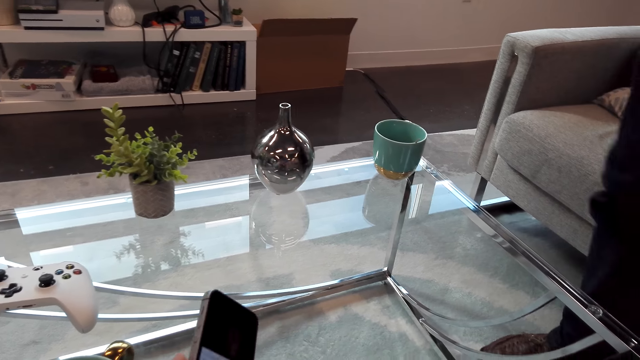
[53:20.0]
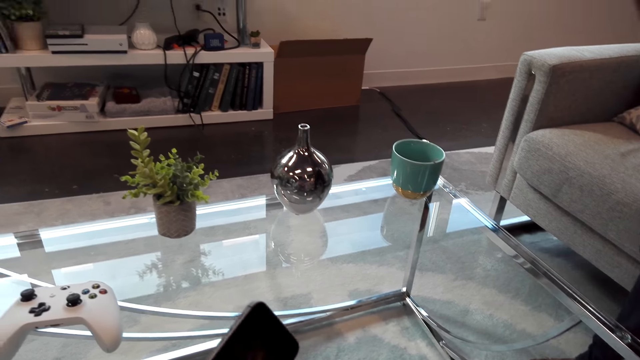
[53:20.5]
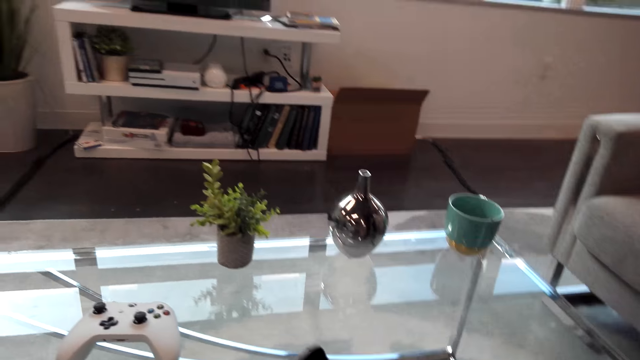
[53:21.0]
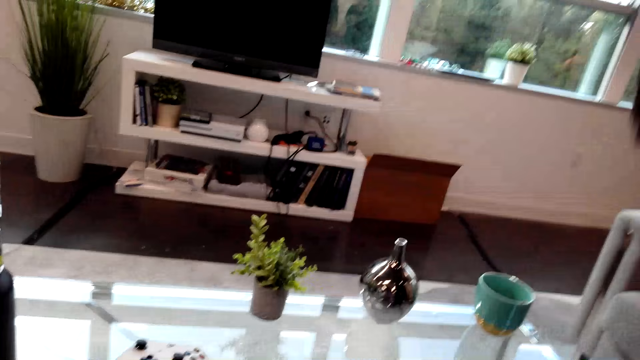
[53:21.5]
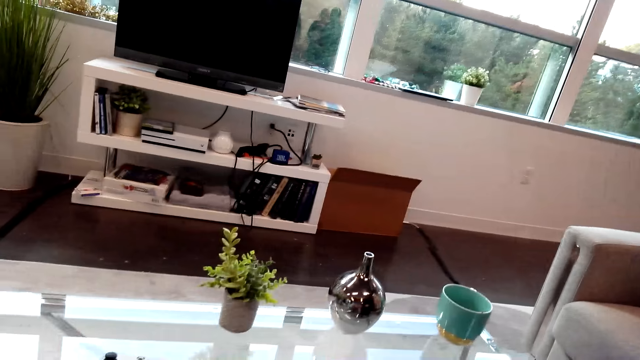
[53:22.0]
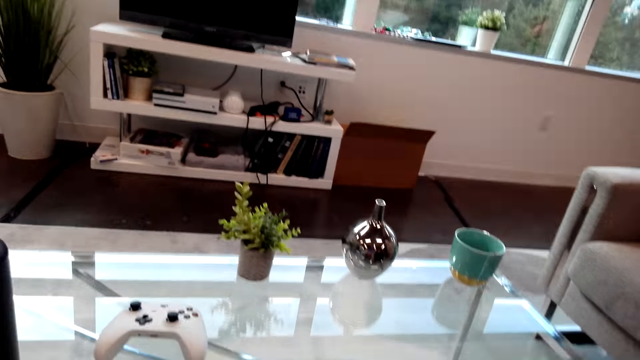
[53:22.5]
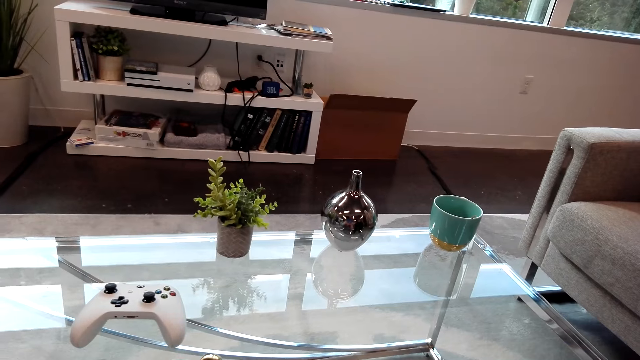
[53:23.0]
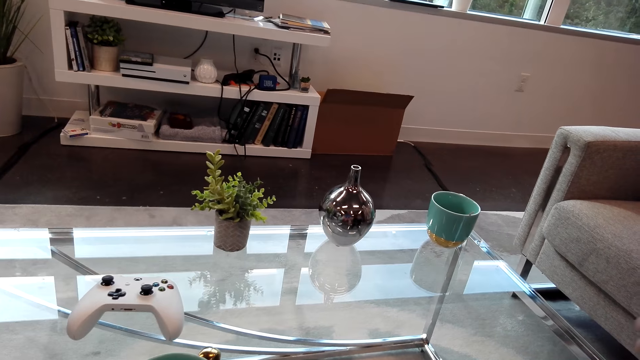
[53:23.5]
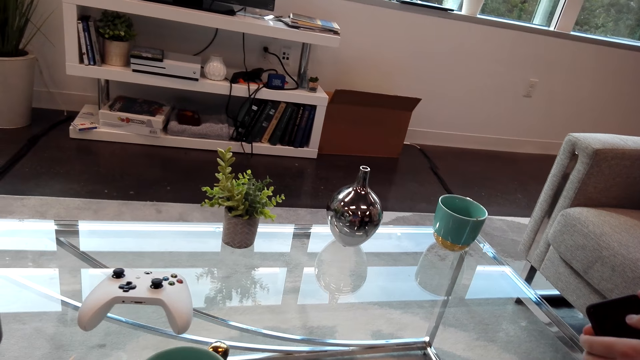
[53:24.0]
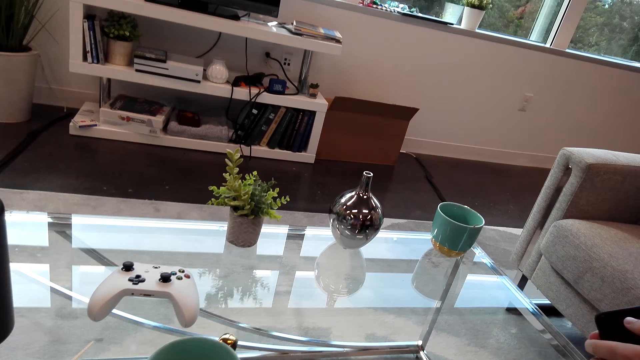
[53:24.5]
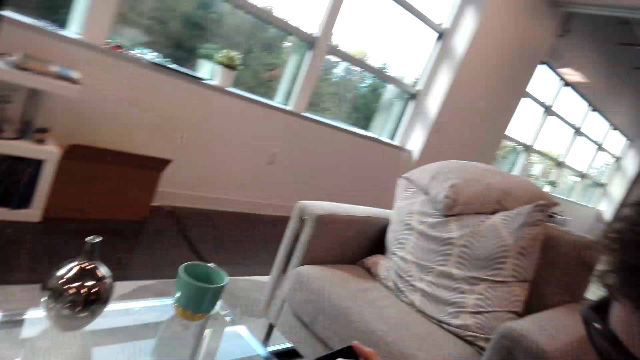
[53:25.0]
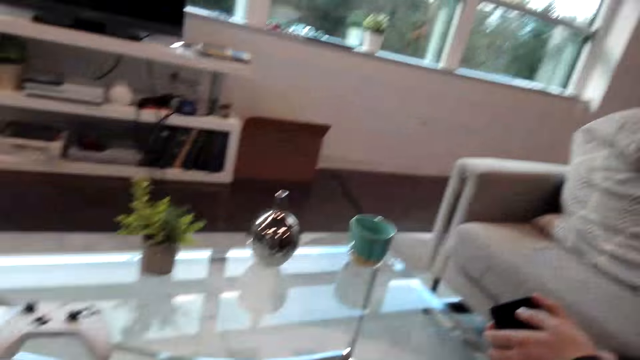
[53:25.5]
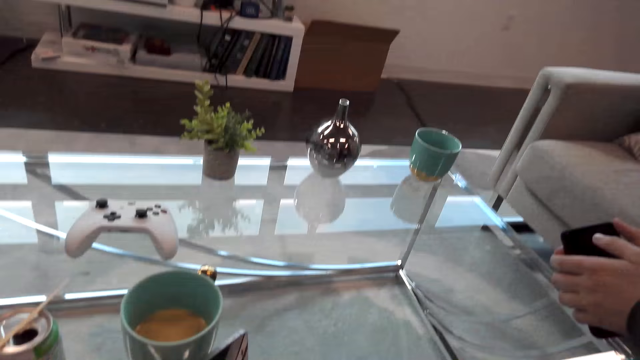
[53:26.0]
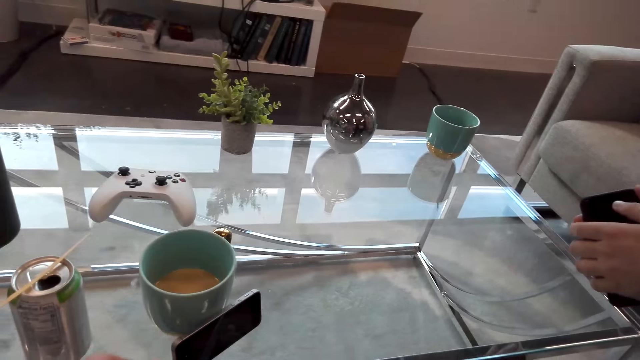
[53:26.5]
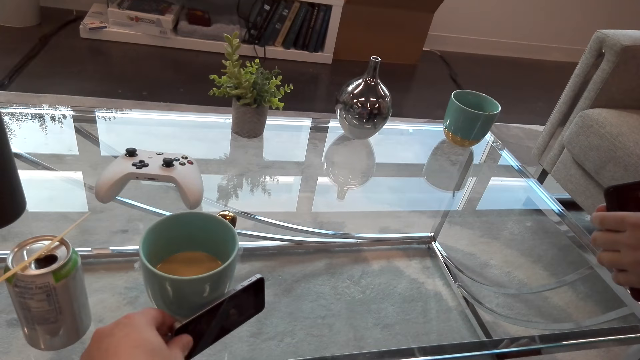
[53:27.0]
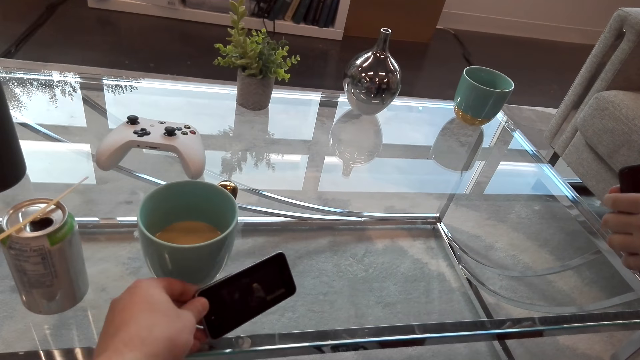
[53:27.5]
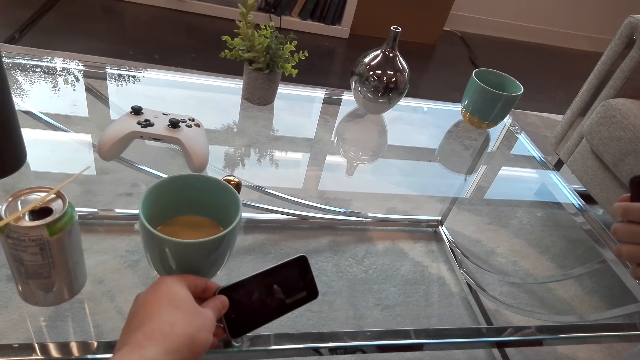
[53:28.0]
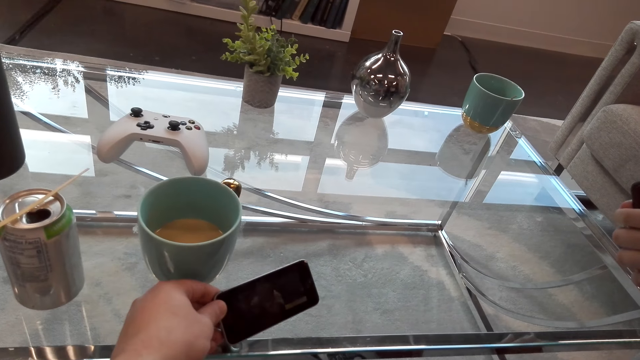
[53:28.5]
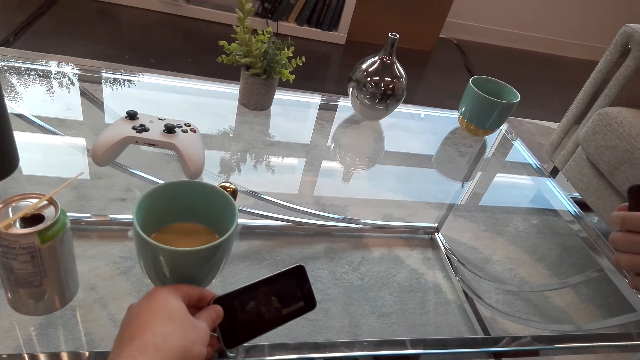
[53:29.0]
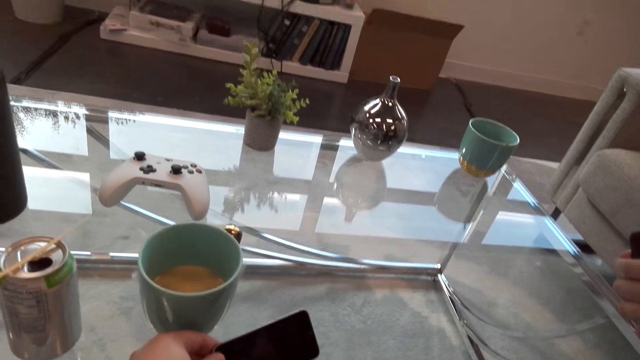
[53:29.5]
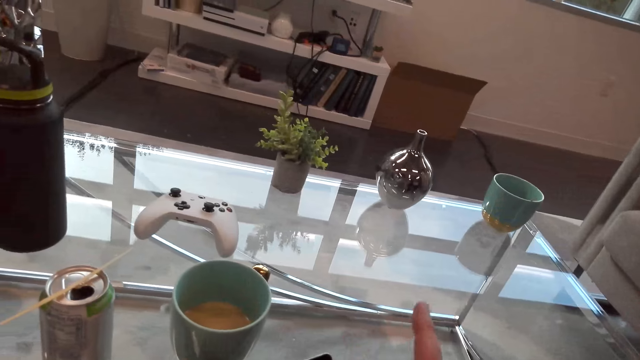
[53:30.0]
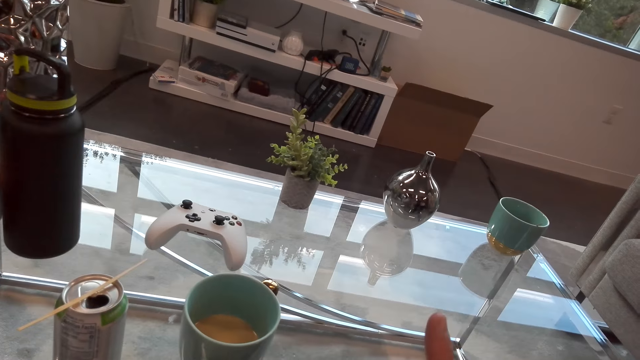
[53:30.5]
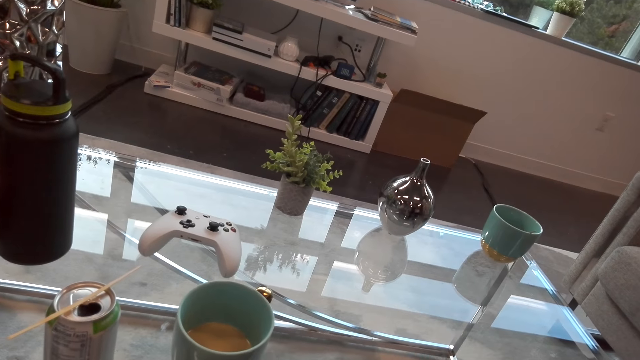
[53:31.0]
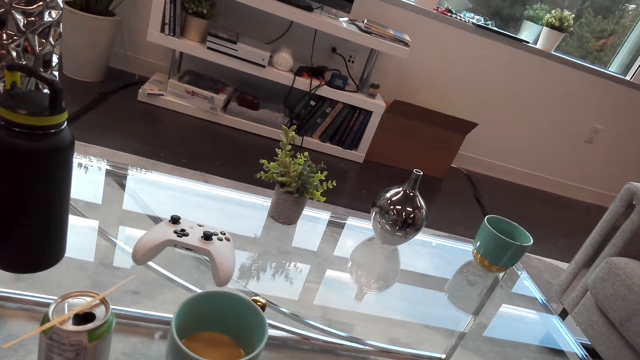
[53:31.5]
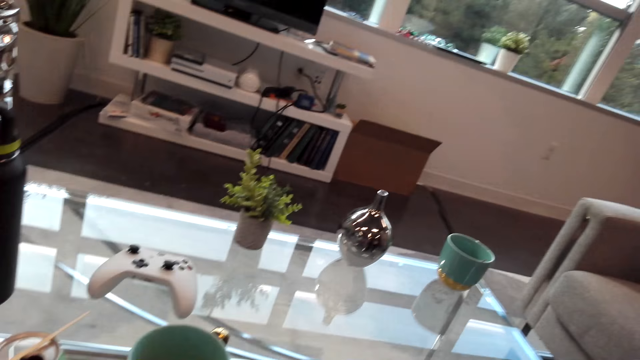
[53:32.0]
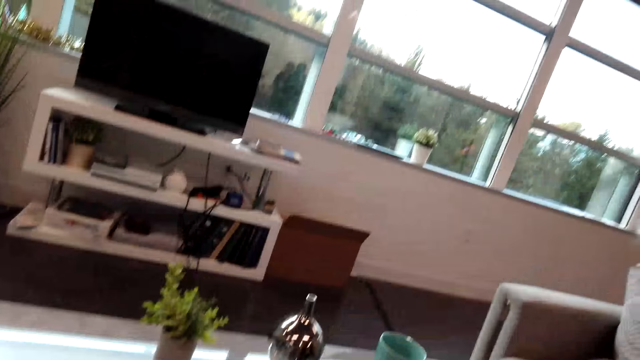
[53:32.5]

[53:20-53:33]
A man comes near the camera wearer. The man walks. The man interacts with the camera wearer. The man holds a phone. The camera wearer picks up the phone. They watch a video in the phone. They interact with the man. The camera wearer moves the hand.

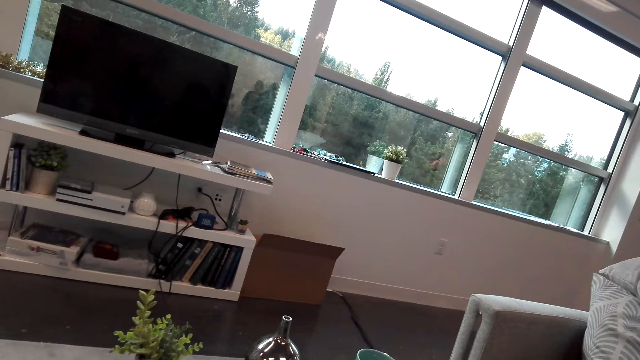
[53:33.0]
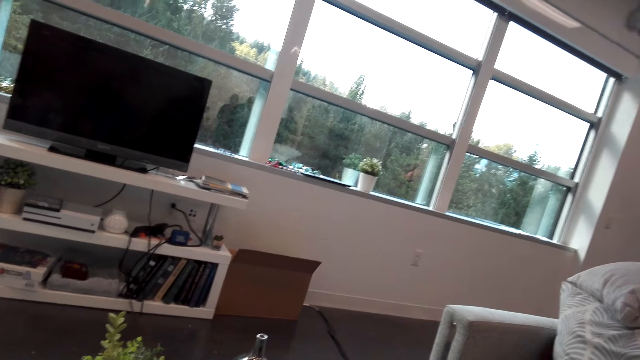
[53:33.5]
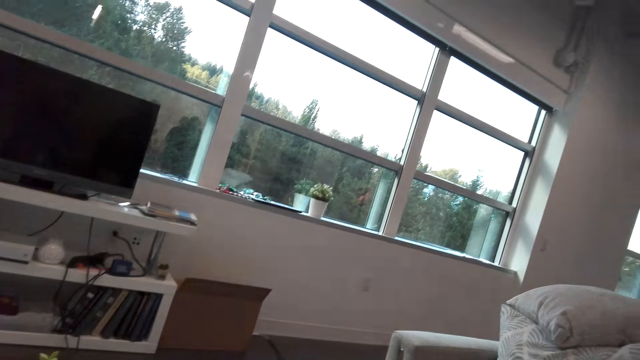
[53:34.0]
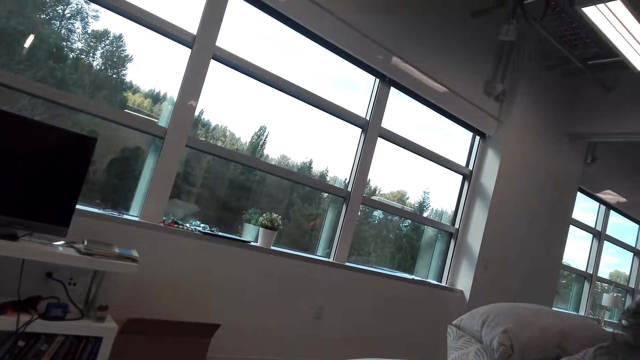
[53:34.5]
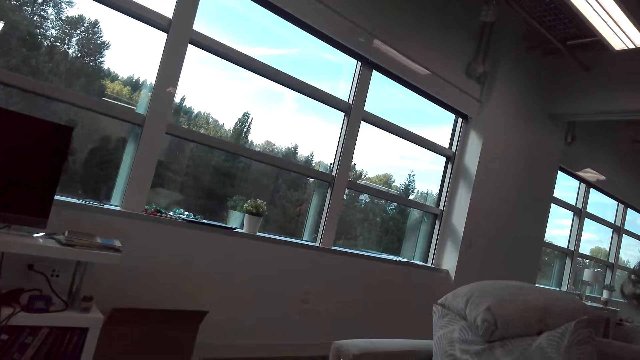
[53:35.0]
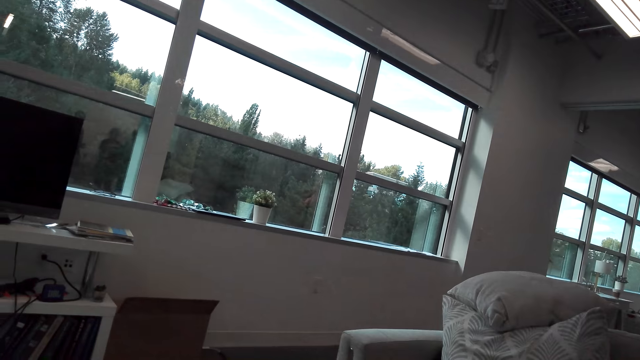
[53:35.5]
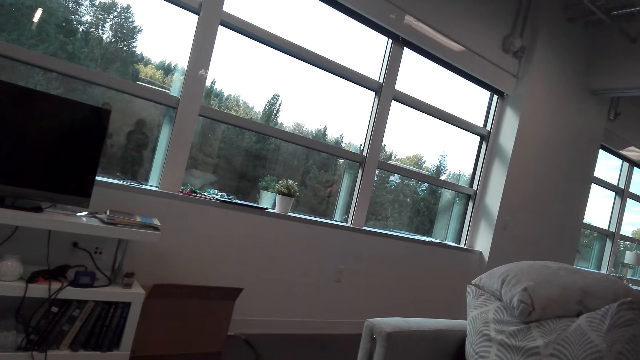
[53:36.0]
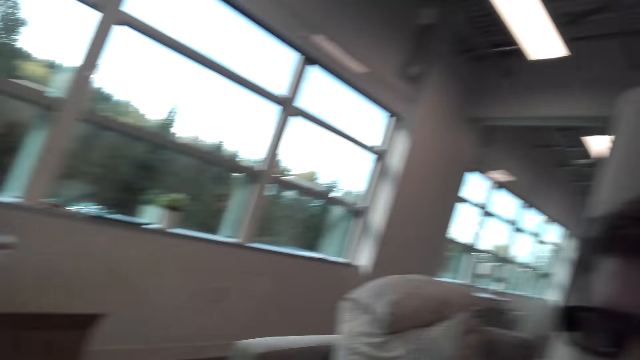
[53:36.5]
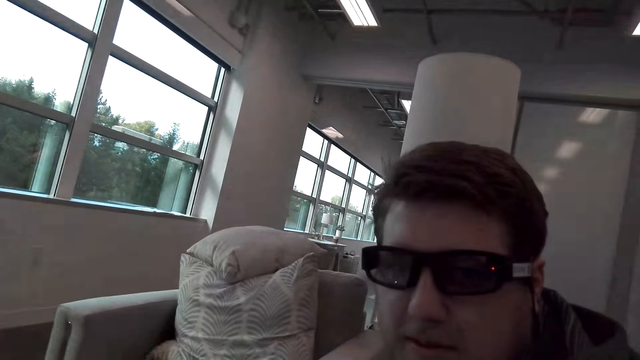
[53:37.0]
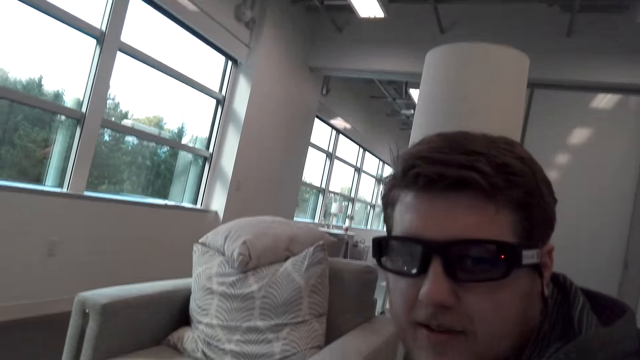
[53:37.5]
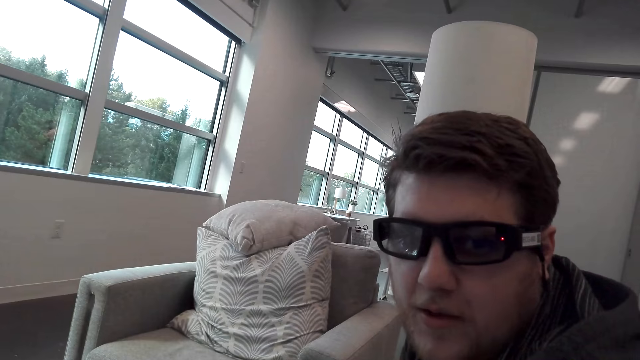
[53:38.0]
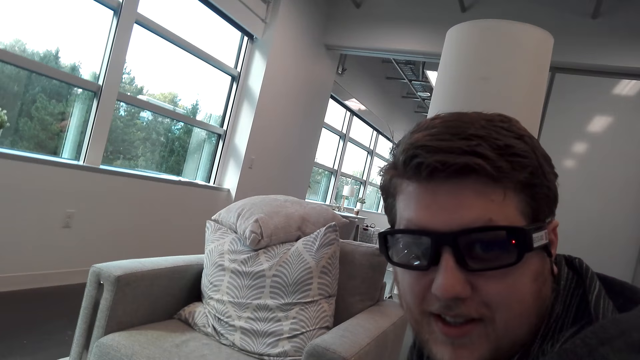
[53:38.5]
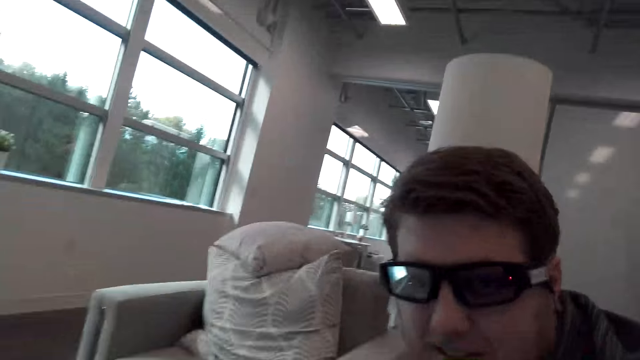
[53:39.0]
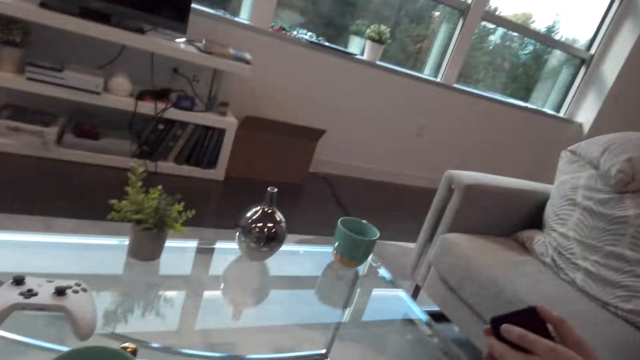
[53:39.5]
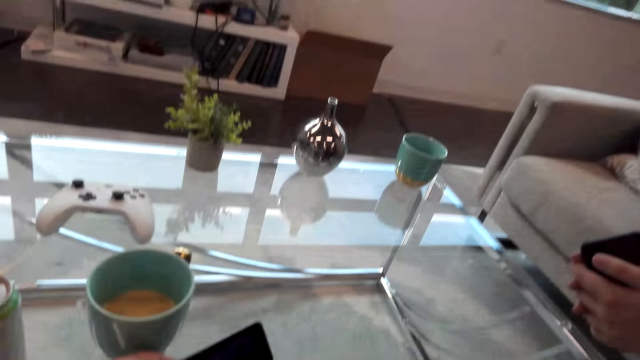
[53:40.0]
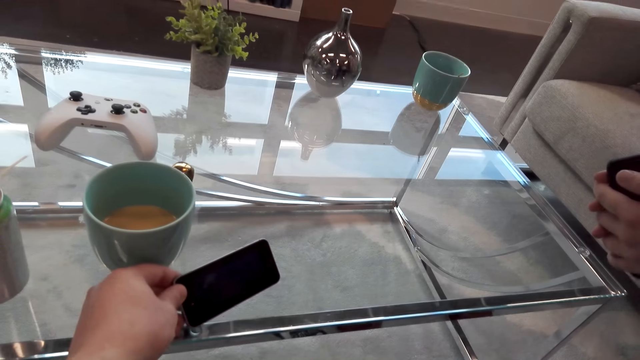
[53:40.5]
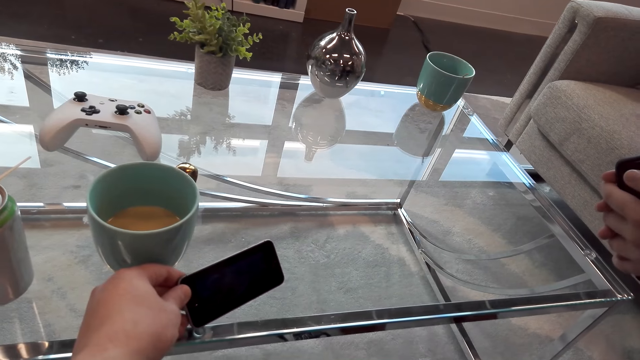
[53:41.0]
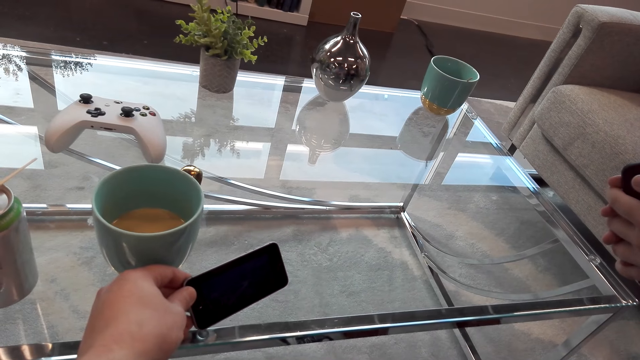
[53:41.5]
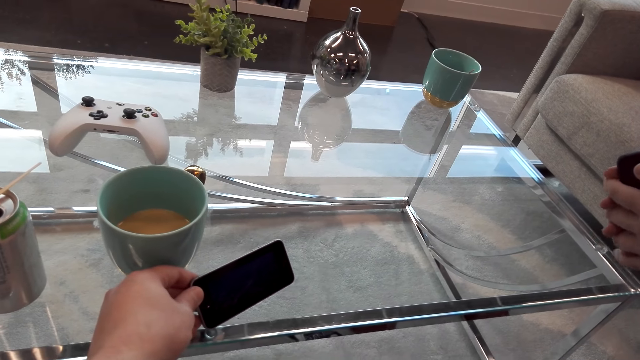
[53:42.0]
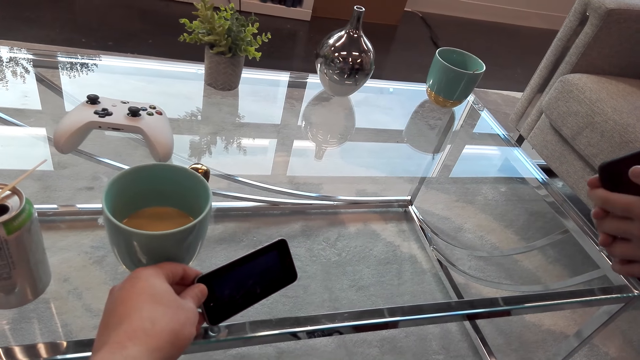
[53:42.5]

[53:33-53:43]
The camera wearer looks at a person. The person interacts with the camera wearer. The camera wearer watches a video in the phone.
